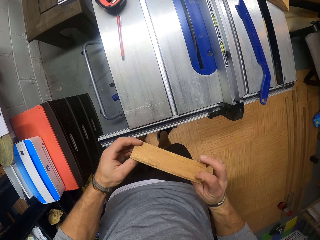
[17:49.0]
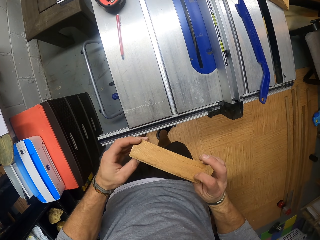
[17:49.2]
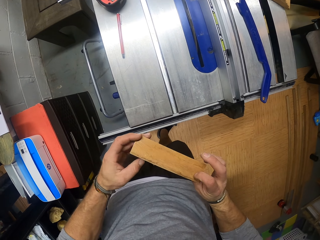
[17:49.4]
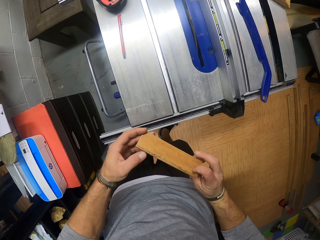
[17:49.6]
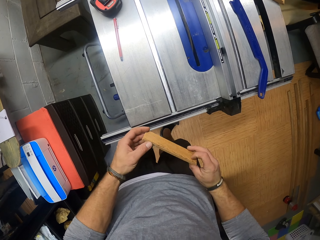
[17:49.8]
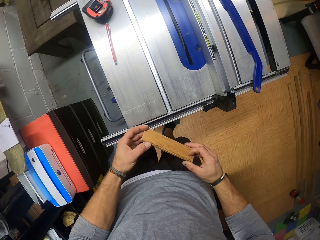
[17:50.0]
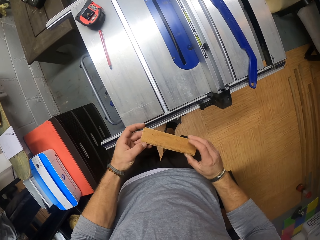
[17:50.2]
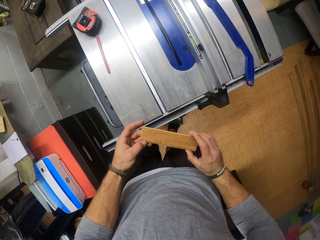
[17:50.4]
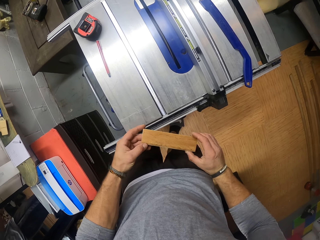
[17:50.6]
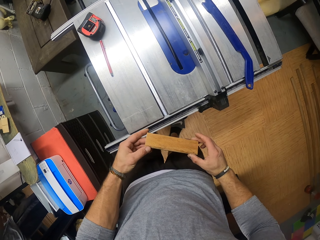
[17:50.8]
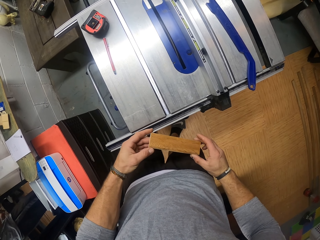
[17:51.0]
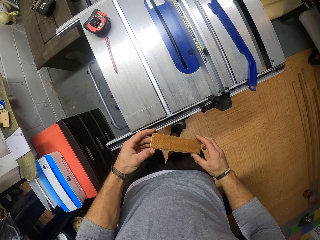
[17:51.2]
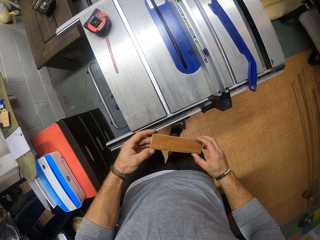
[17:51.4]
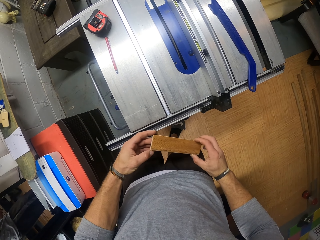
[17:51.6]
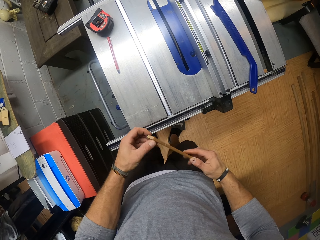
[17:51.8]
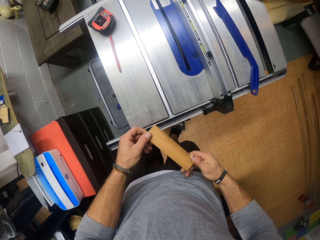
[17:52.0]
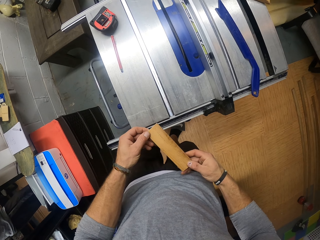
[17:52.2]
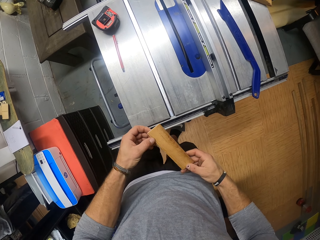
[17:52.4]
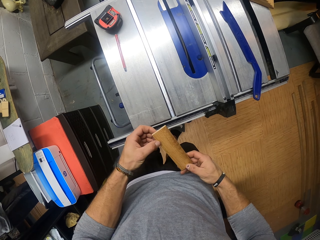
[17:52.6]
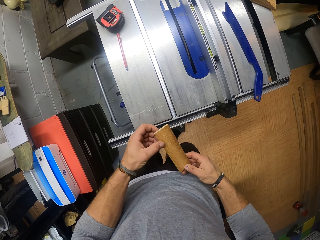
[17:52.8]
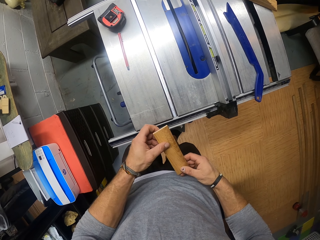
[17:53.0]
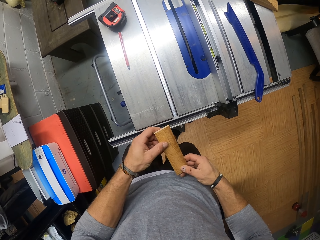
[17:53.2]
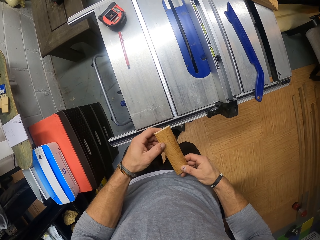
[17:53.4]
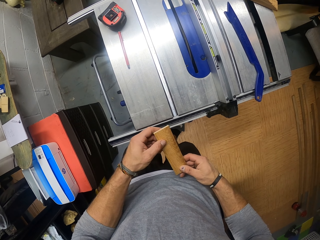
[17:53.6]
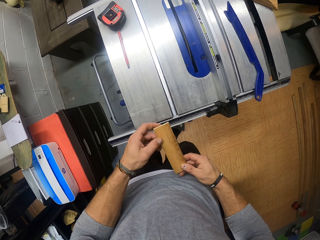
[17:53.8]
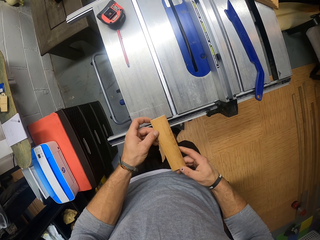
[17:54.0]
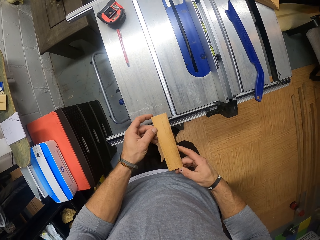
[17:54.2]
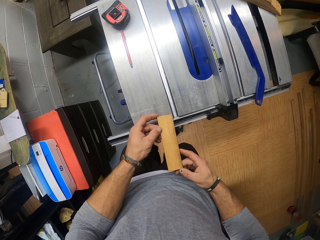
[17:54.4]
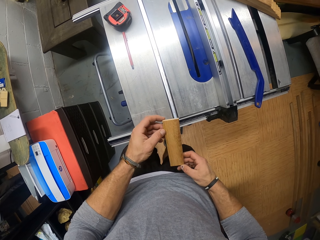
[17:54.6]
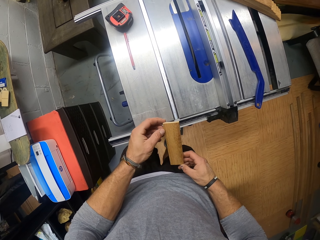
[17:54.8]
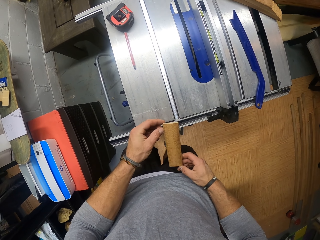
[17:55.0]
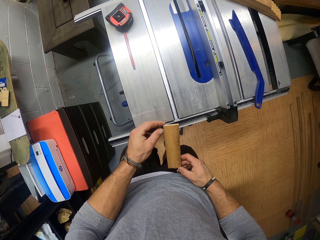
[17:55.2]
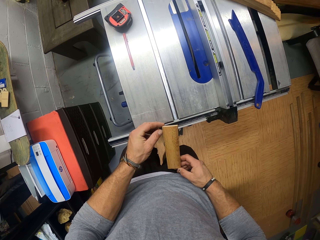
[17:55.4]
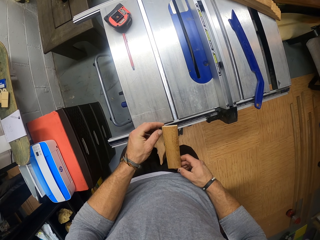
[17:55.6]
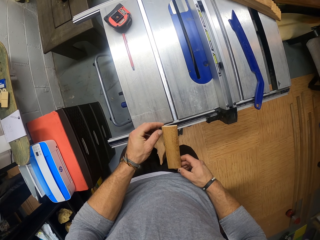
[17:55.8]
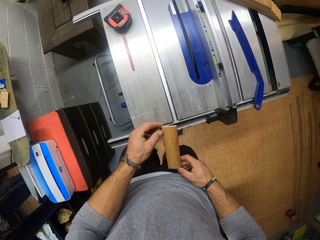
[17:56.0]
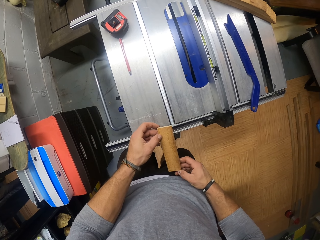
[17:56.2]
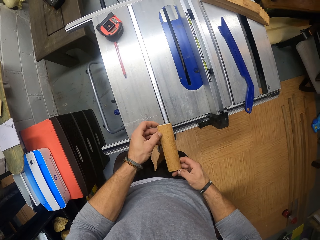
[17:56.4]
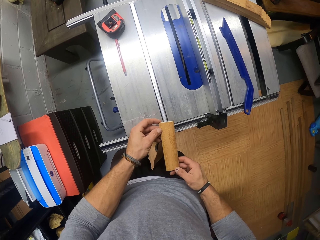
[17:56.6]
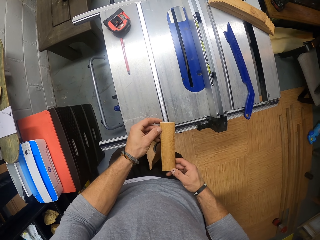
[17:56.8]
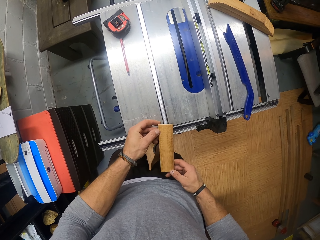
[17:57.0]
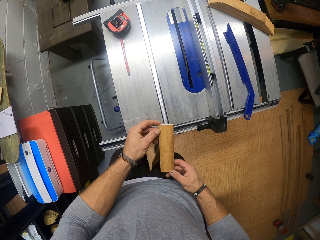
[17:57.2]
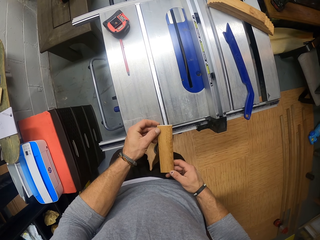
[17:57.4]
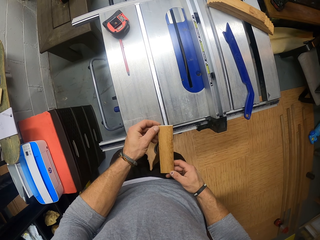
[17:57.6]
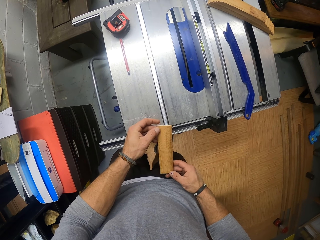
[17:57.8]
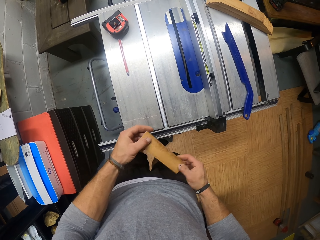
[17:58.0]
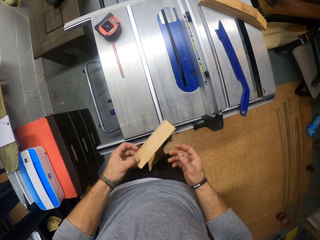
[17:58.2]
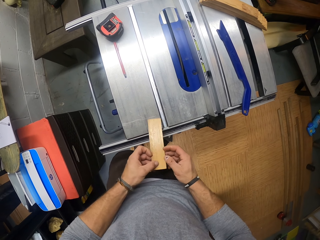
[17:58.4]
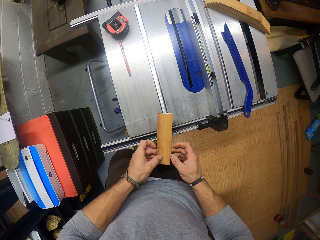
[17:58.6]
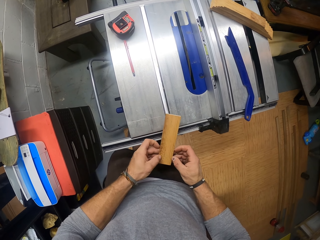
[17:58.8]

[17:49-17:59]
The camera wearer flips the wood with both of his hands.

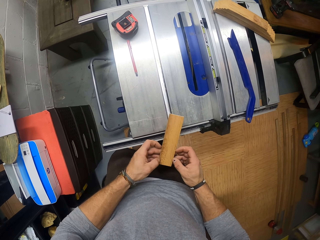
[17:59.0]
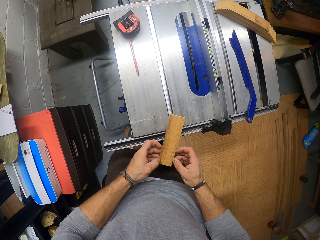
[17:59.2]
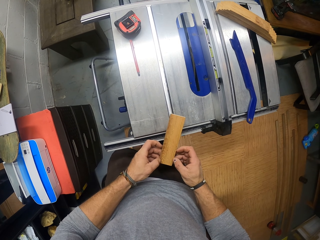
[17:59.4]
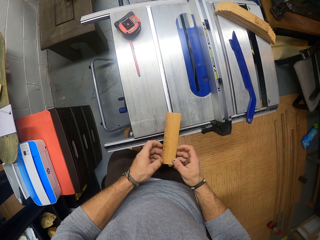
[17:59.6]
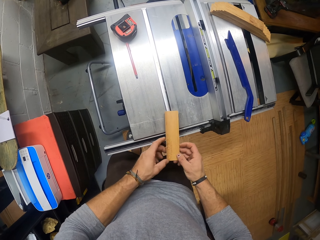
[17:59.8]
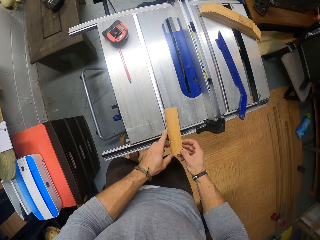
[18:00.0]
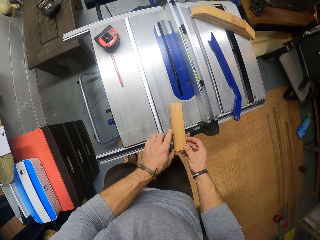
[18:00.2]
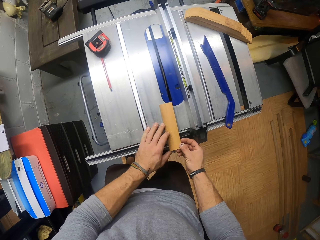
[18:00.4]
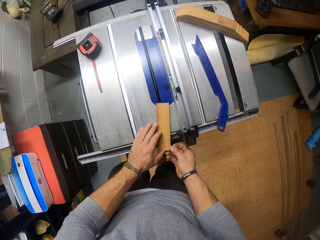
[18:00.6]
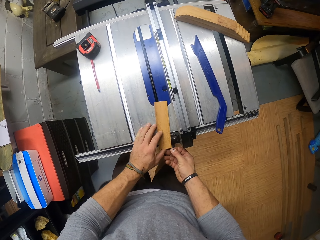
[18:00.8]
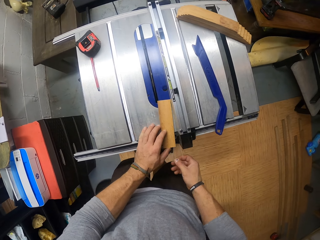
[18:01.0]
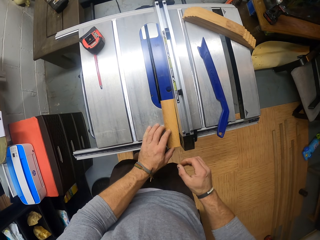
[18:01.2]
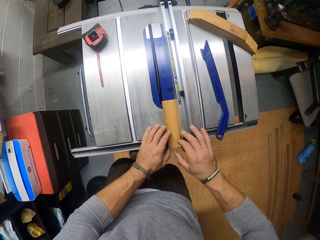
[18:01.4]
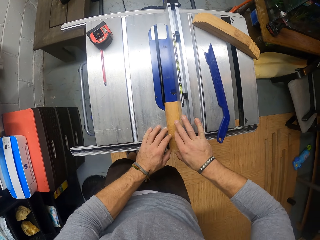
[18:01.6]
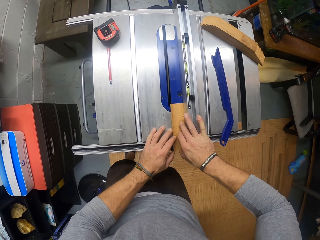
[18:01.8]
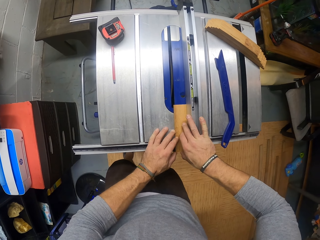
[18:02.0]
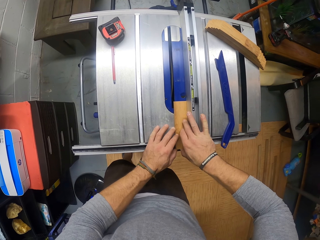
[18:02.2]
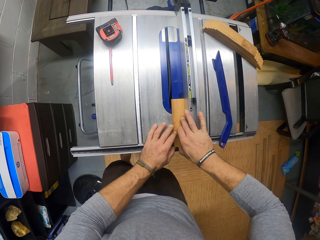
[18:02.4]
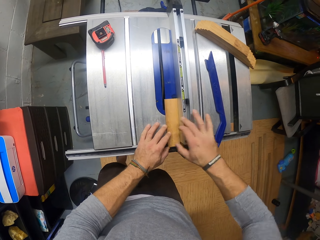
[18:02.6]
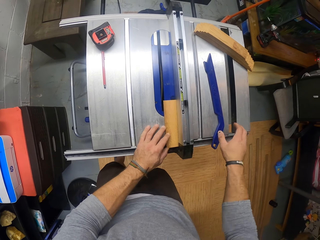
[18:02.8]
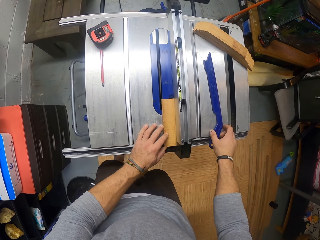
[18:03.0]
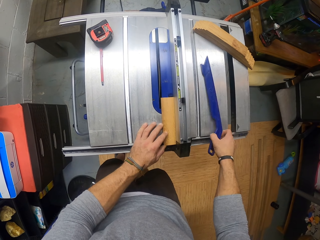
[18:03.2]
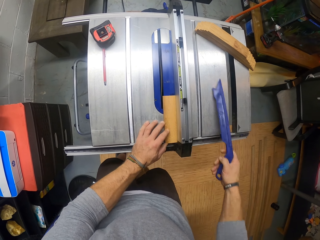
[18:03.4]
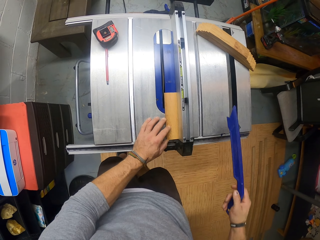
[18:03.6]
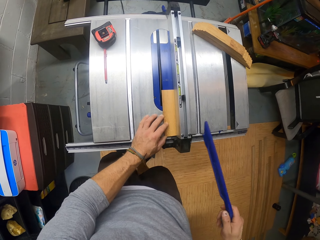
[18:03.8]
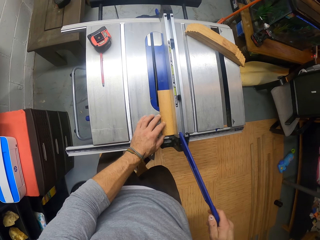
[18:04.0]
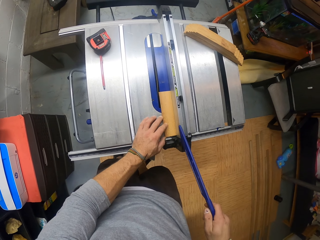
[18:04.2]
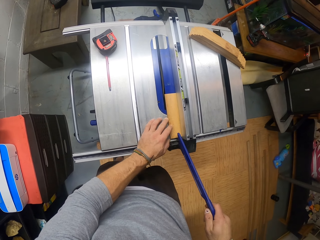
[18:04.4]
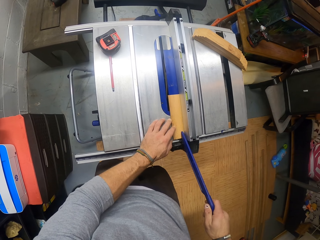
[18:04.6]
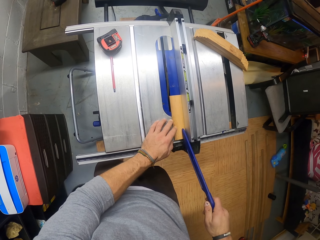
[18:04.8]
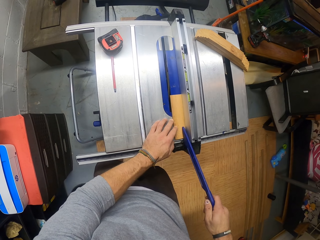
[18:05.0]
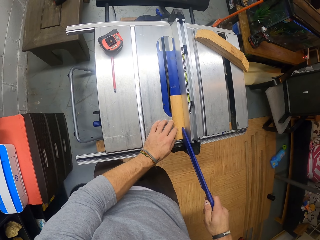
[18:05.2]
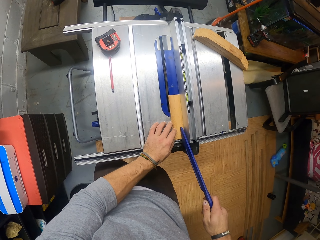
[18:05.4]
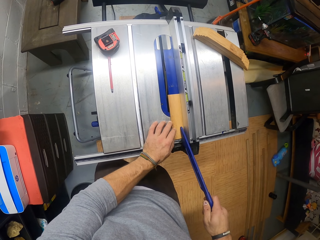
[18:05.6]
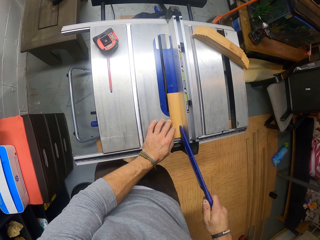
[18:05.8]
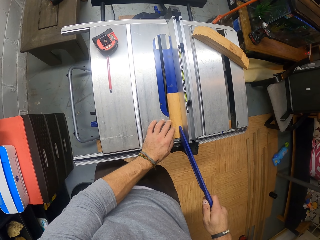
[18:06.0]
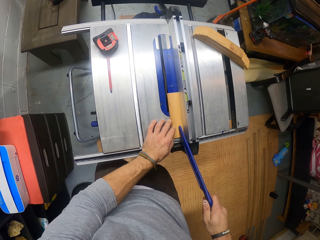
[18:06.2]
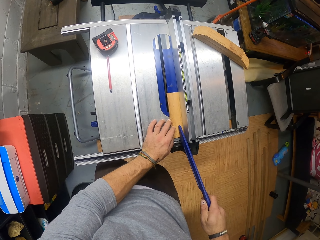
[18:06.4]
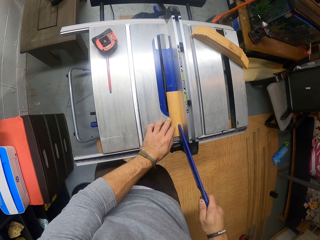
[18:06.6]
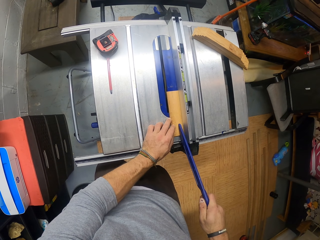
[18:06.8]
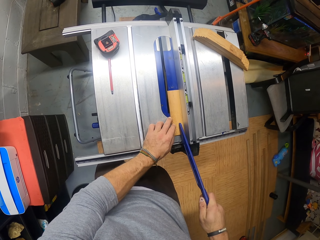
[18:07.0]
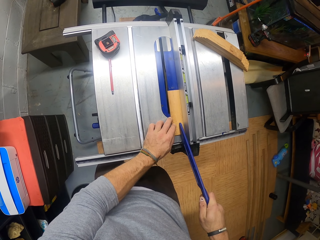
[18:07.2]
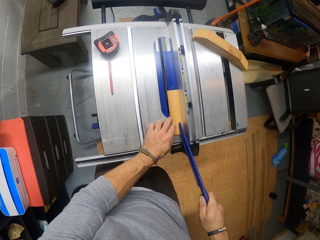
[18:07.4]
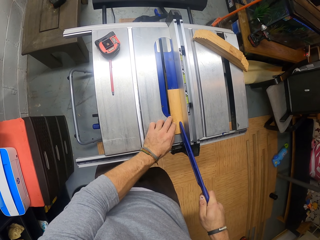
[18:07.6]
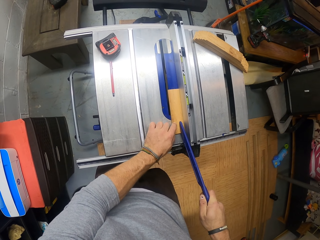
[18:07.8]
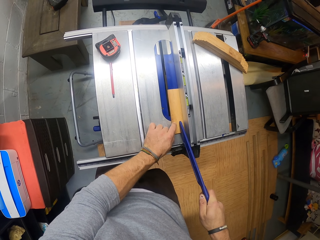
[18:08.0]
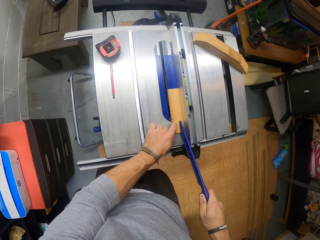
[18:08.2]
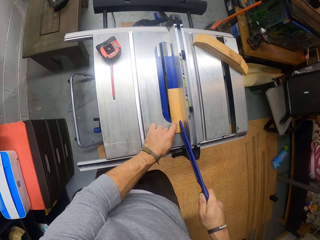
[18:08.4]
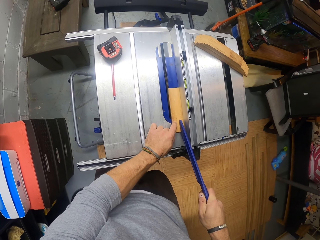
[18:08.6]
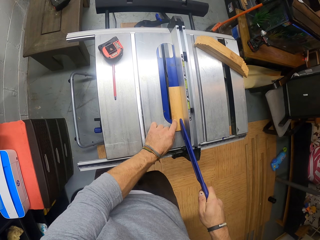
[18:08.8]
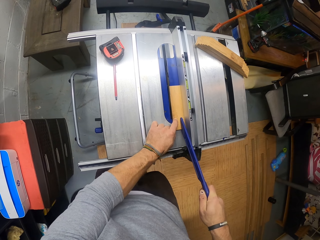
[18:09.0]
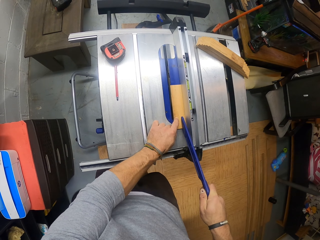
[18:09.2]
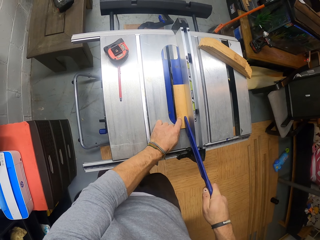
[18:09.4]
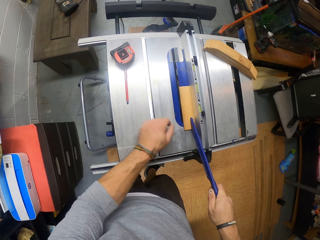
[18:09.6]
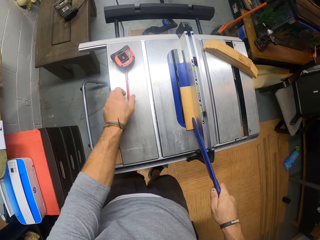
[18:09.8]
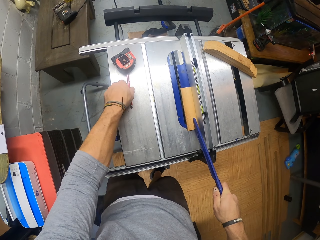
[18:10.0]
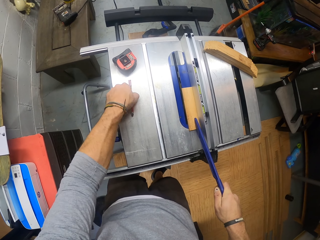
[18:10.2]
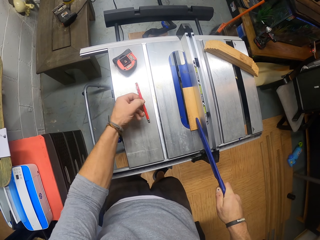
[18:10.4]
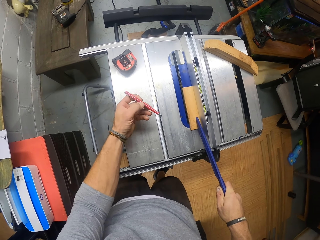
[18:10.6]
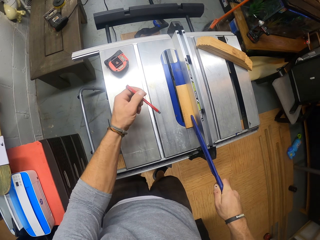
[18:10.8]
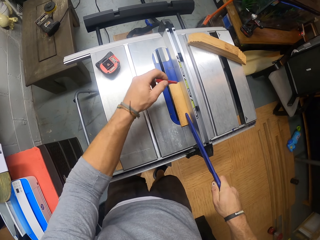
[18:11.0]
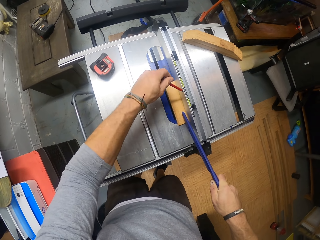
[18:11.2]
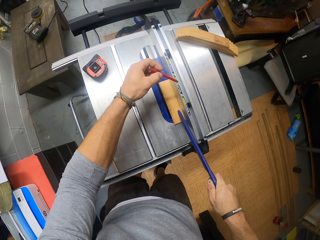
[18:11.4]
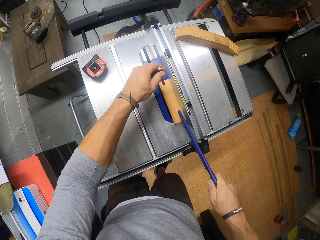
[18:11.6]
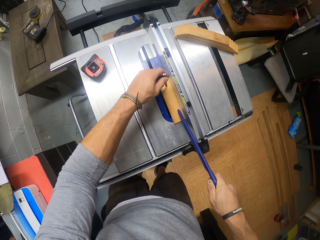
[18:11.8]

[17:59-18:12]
The camera wearer drops the wood on the table with both hands. He removes his right hand from the wood. He places his right hand on the wood. He removes his right hand from the wood on the table. He picks up the plastic from the table with his right hand. He adjusts the wood on the table with the plastic in his right hand. He removes his hand from the wood on the table. He picks up a pencil from the table with his left hand.
